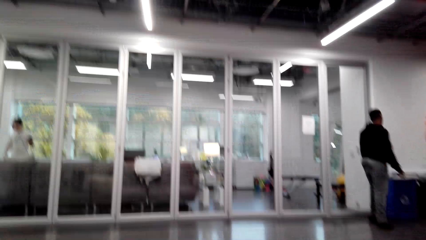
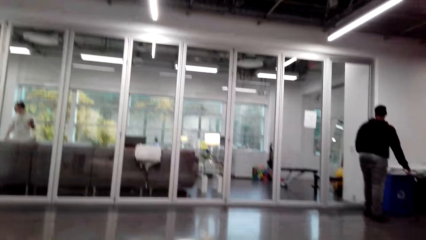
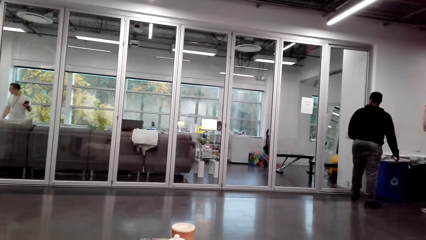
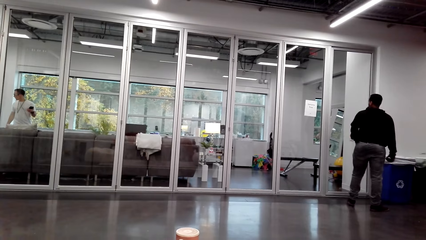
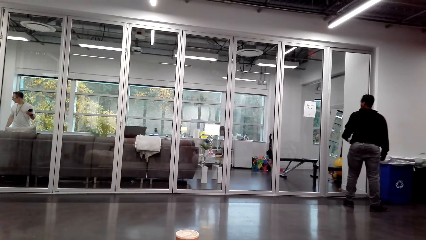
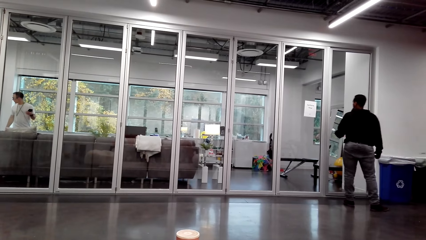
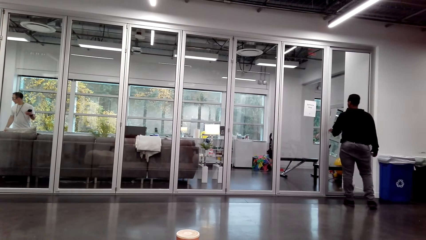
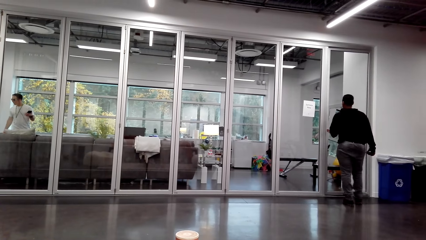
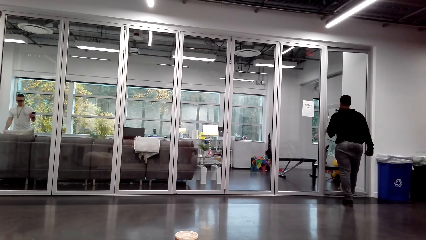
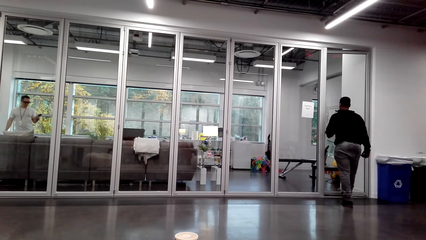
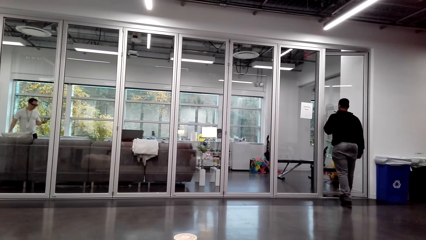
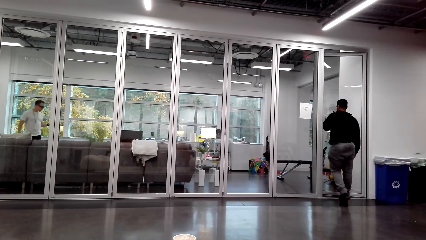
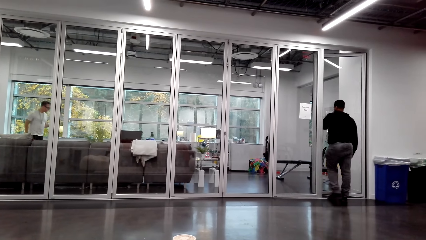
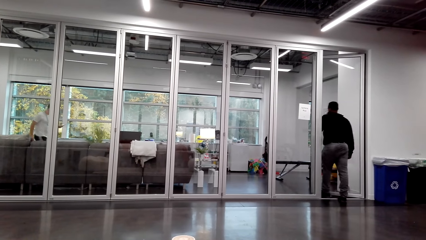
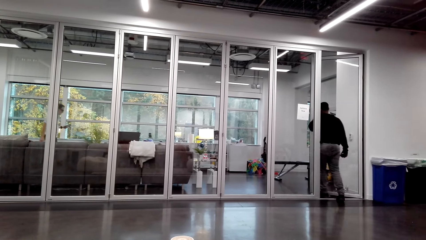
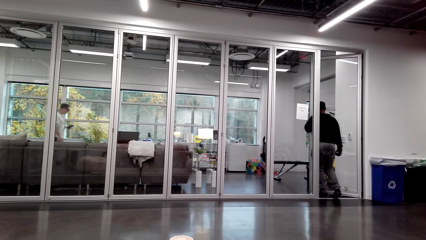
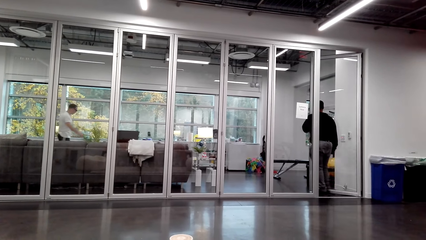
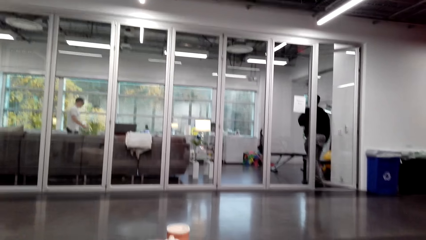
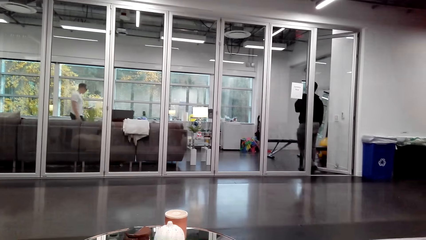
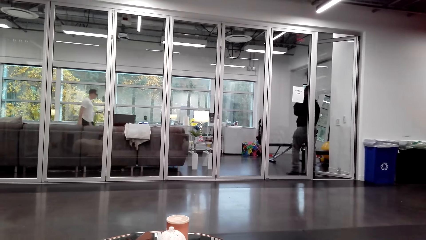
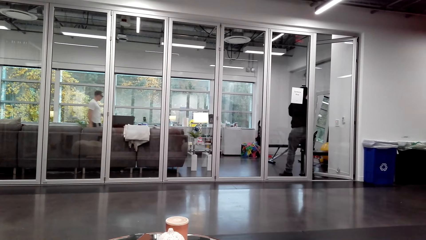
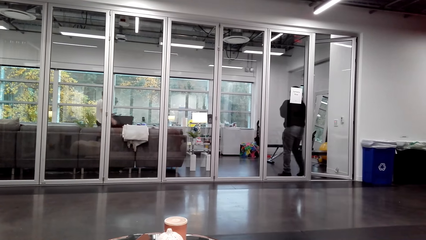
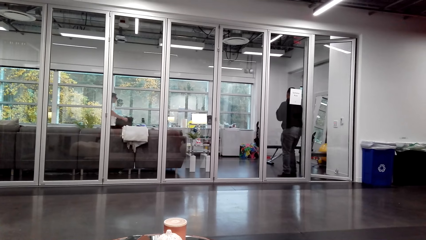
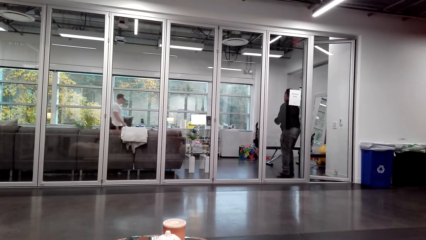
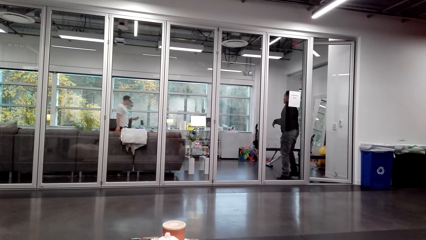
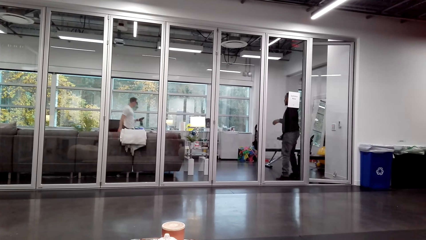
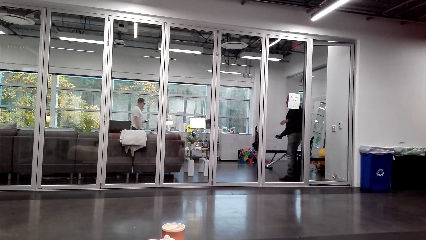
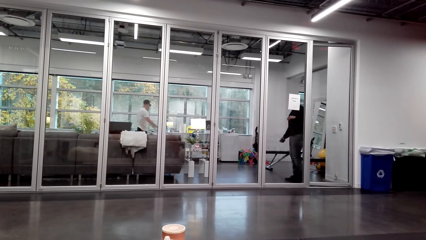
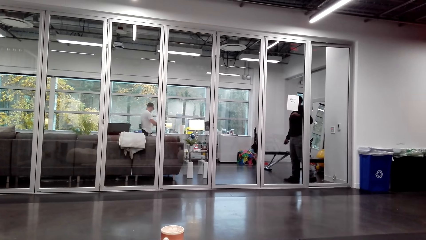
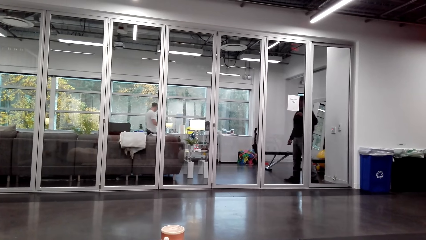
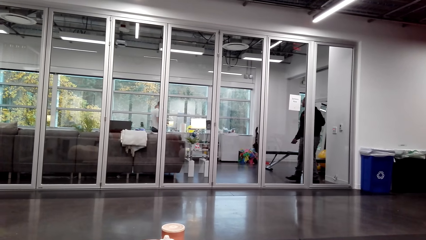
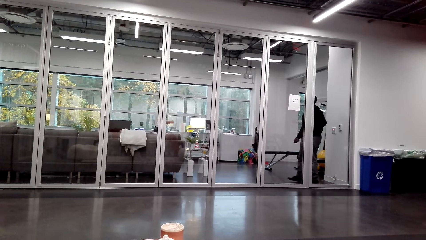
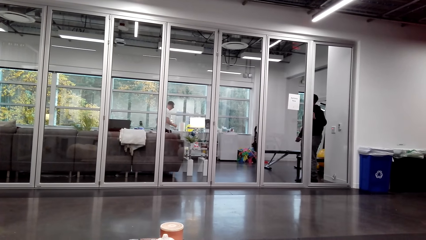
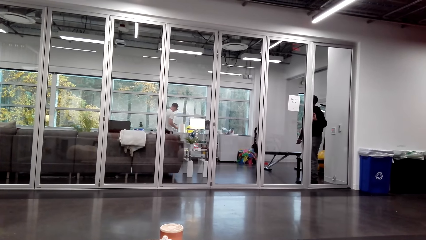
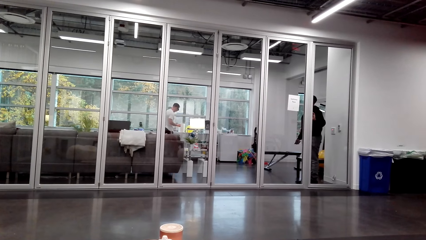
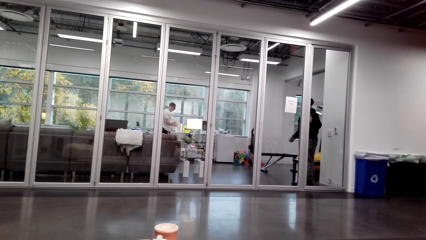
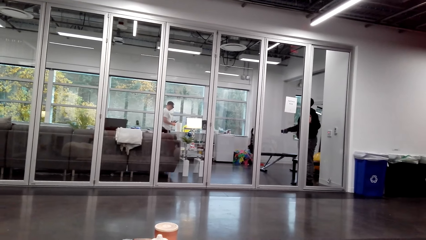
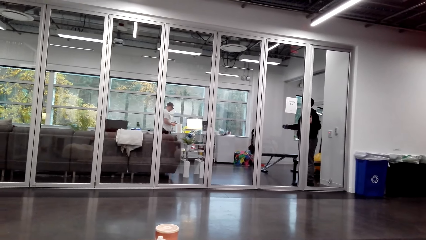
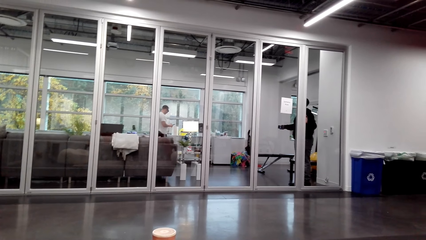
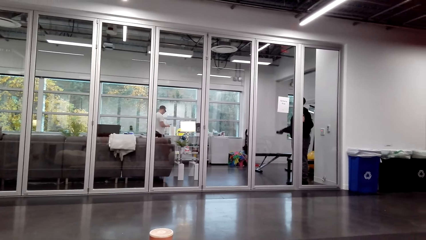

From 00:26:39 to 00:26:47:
A person walks around.

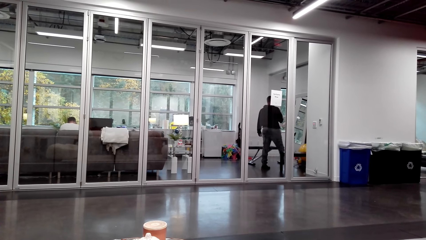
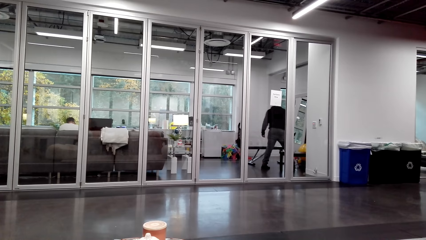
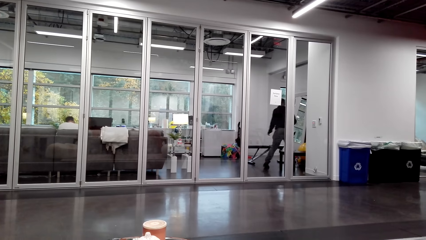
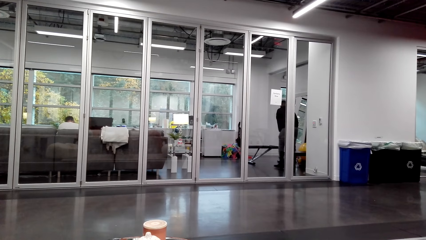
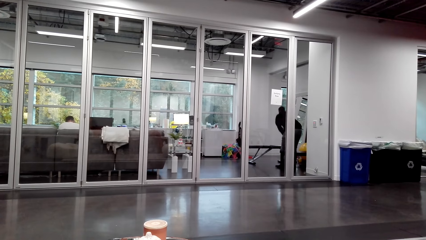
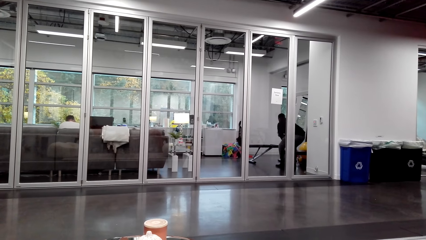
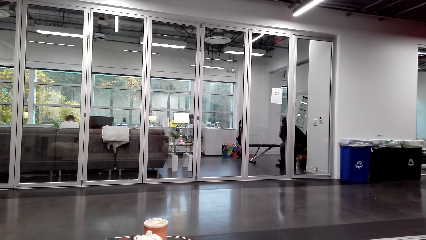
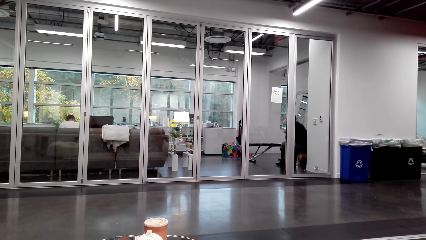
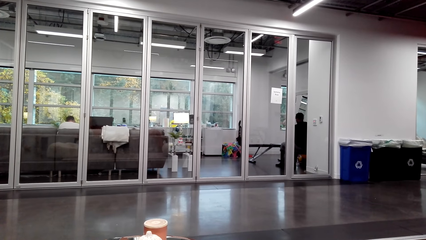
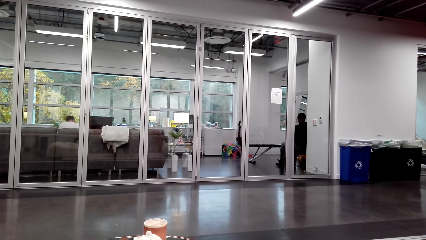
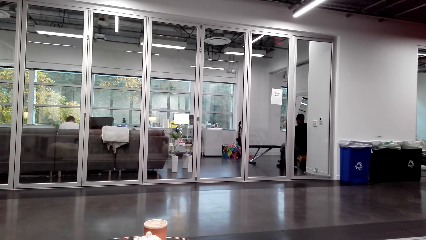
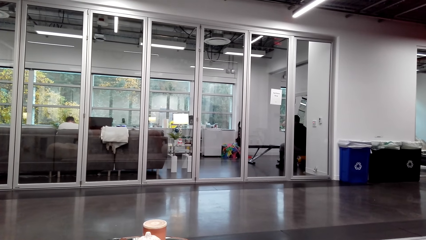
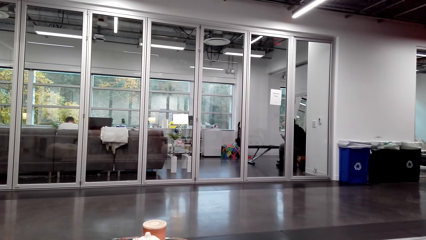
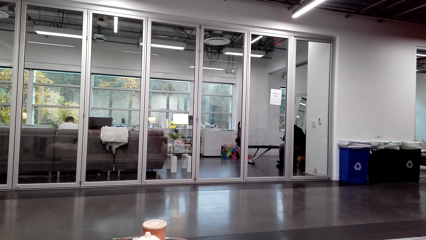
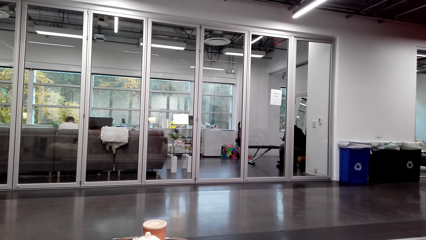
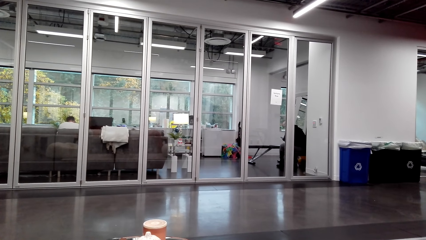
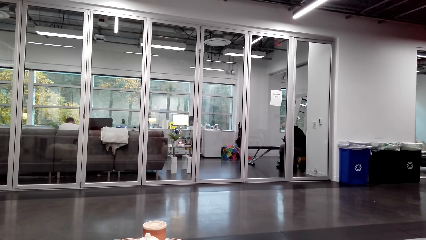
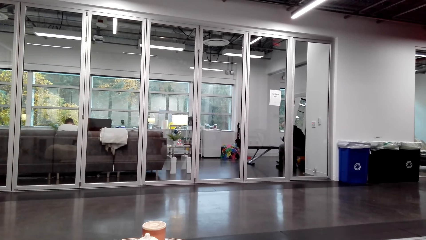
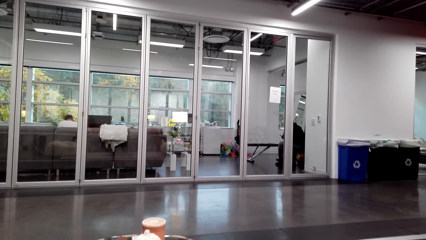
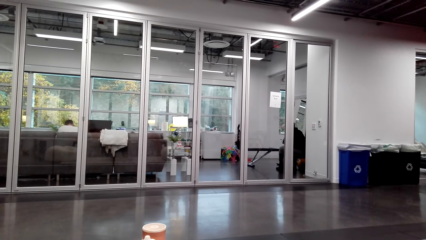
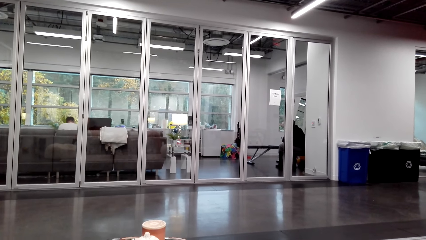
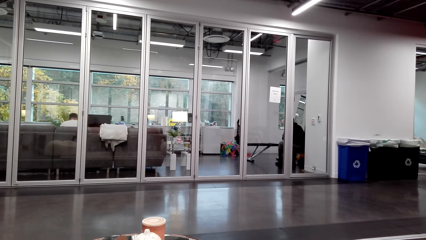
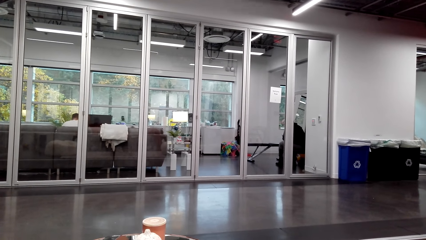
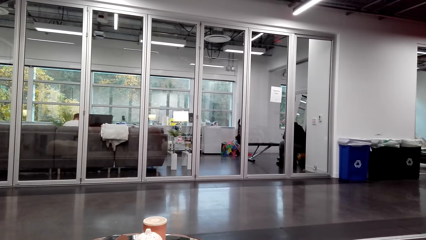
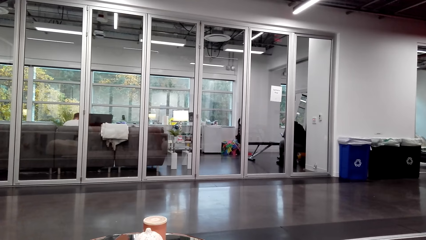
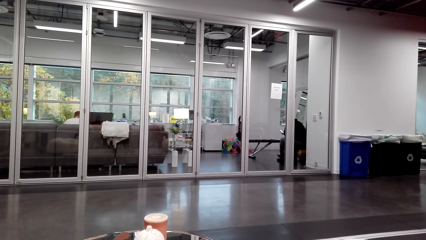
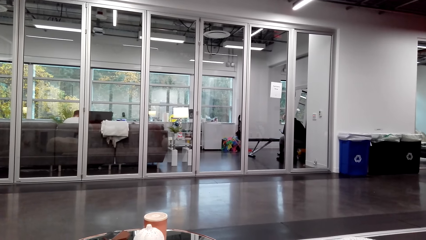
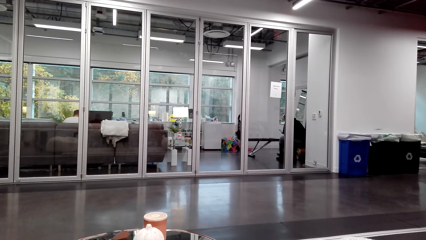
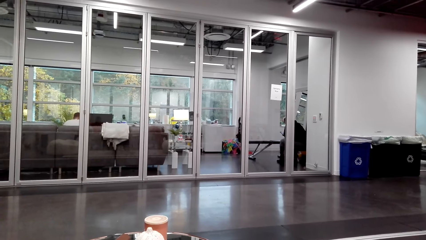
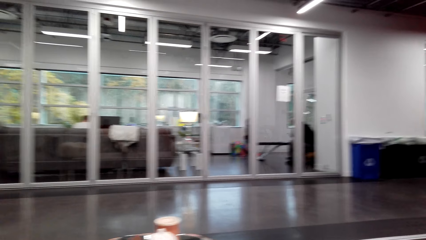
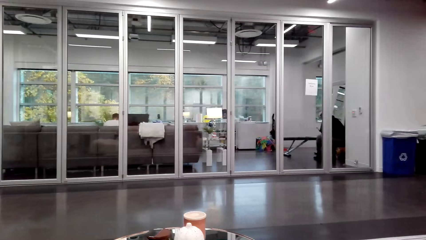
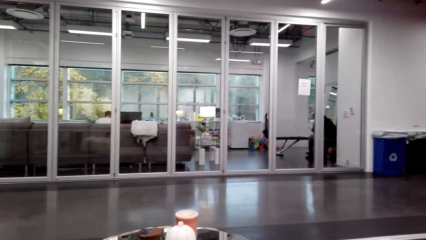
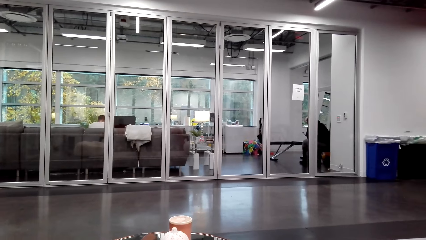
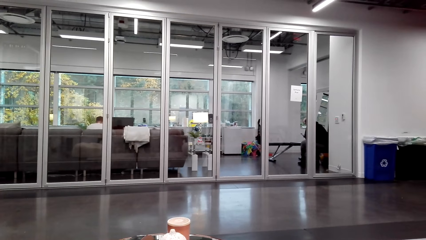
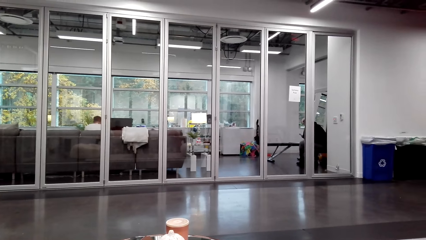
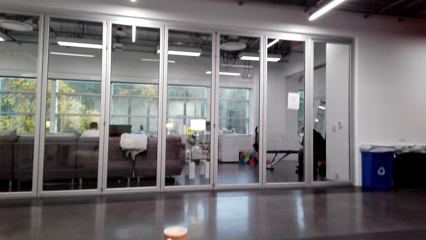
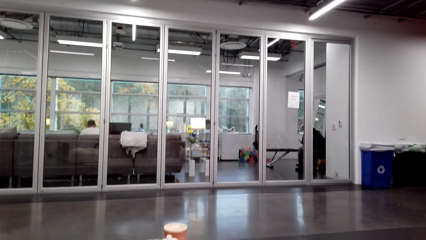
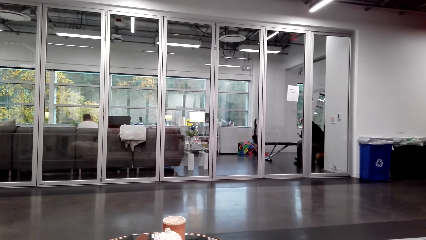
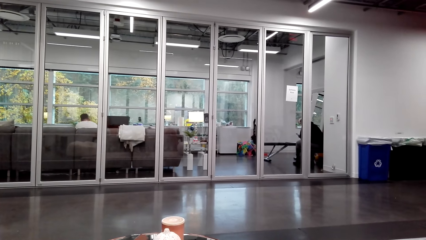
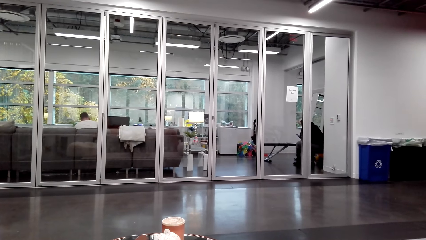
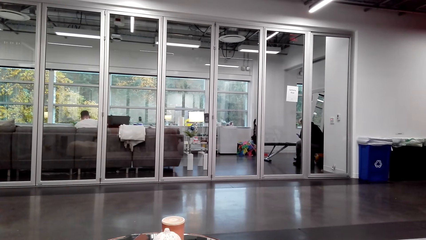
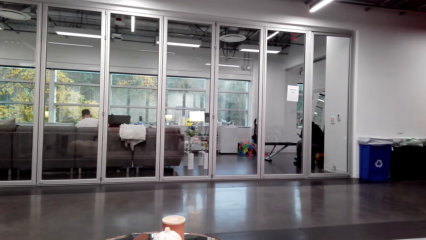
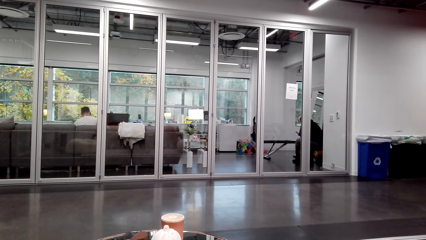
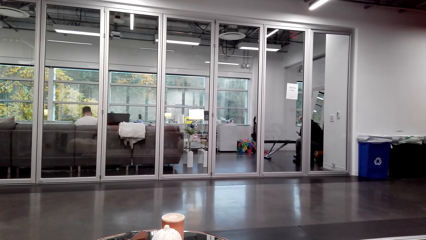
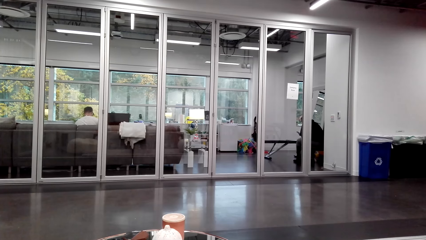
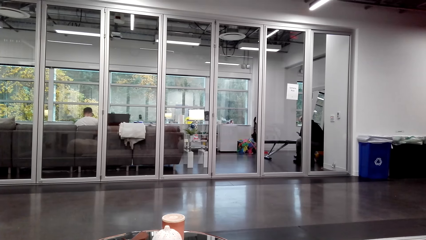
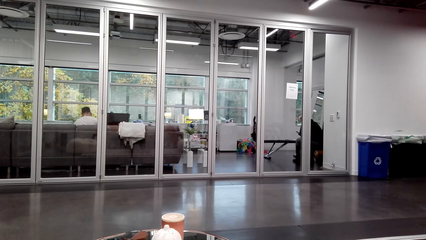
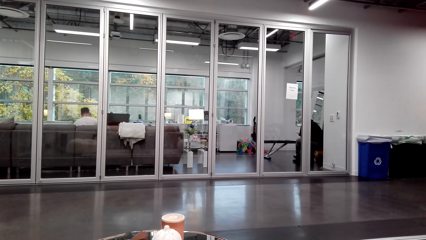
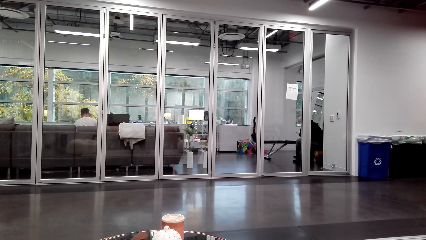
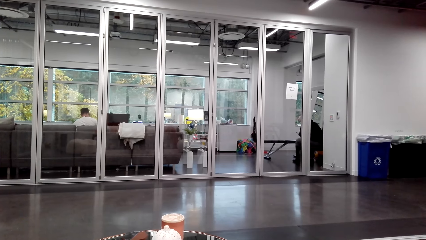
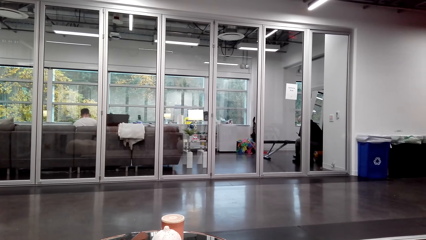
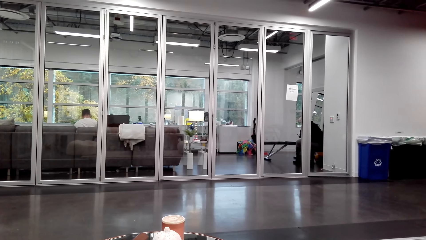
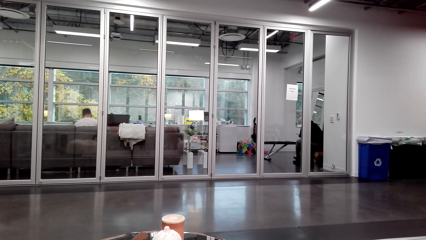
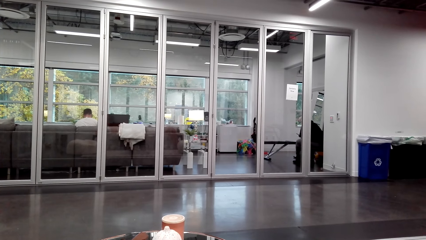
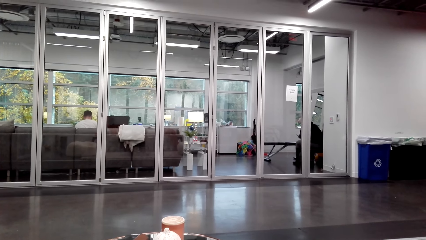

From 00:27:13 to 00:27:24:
A person sits on a bench. The camera wearer talks.
